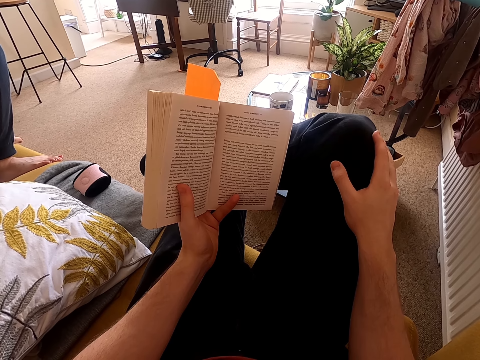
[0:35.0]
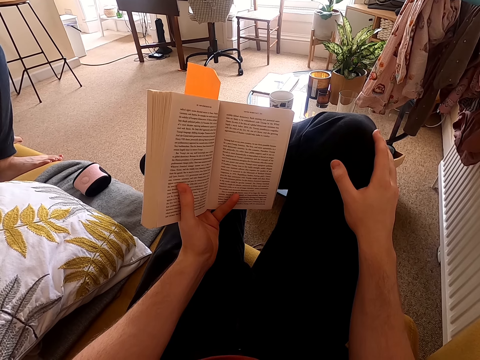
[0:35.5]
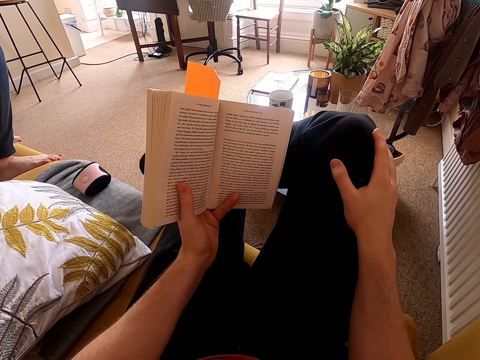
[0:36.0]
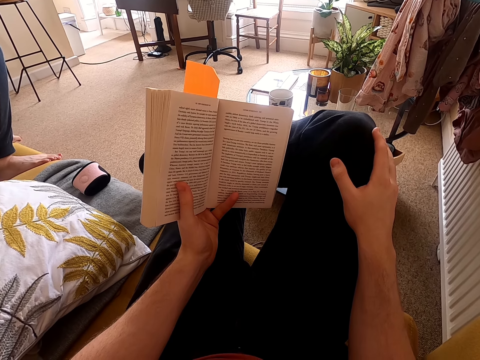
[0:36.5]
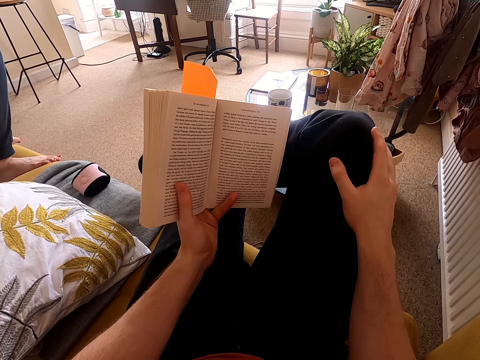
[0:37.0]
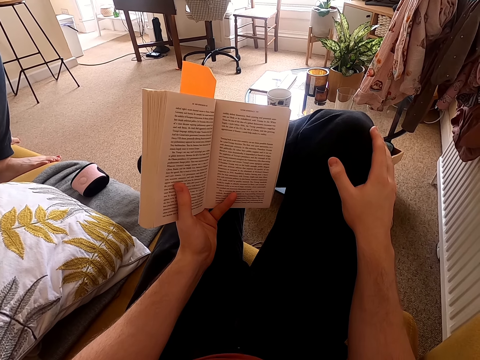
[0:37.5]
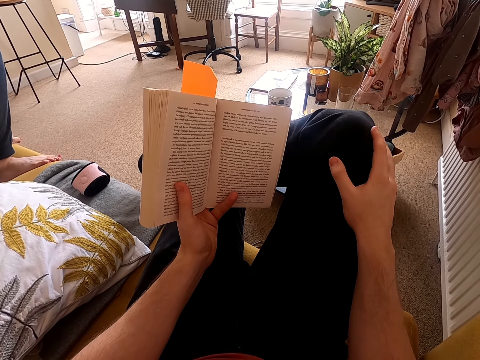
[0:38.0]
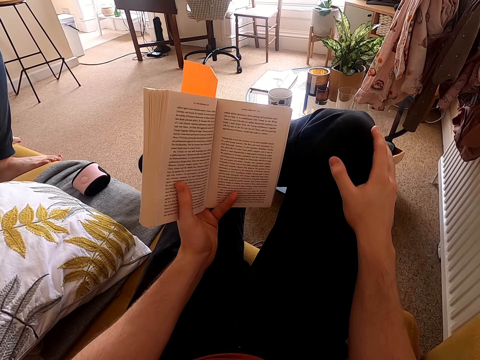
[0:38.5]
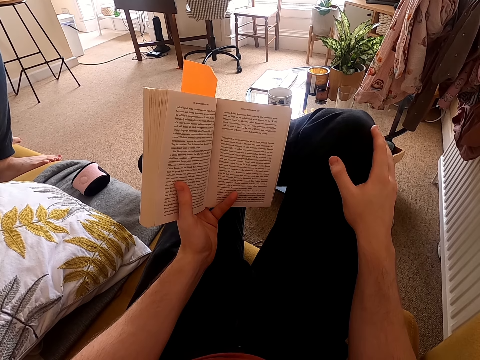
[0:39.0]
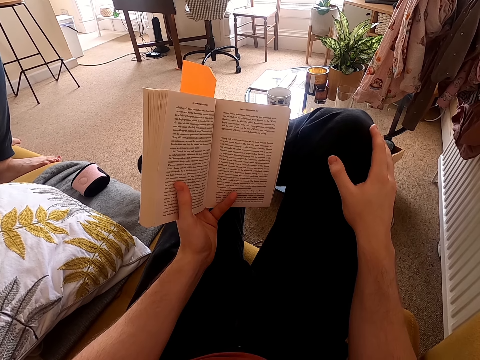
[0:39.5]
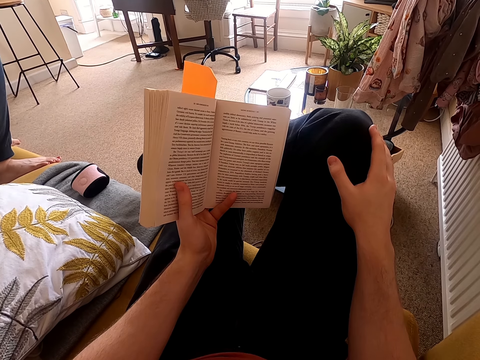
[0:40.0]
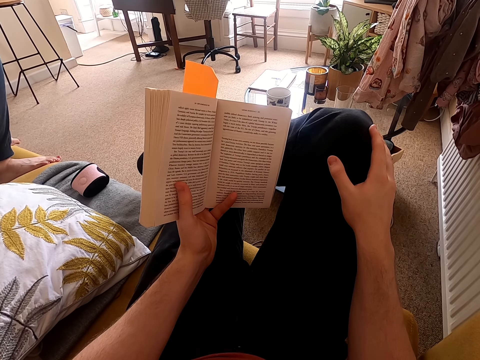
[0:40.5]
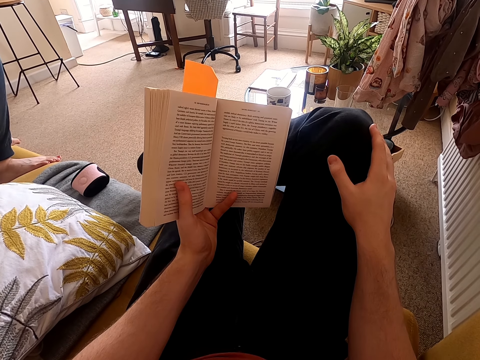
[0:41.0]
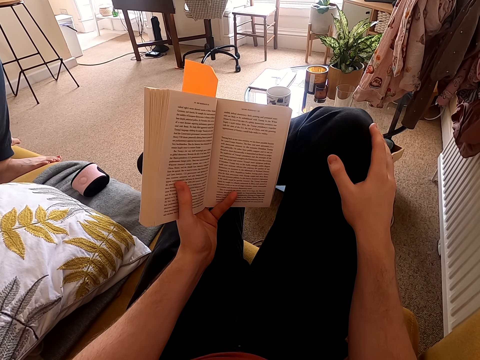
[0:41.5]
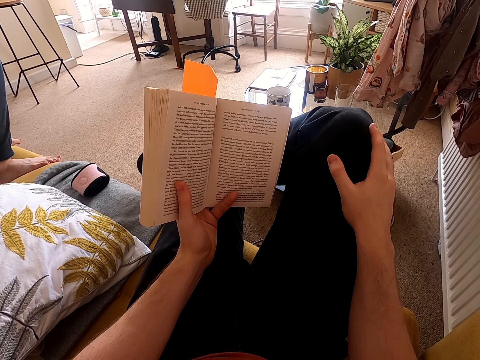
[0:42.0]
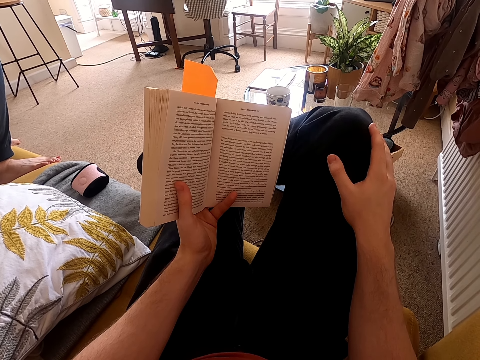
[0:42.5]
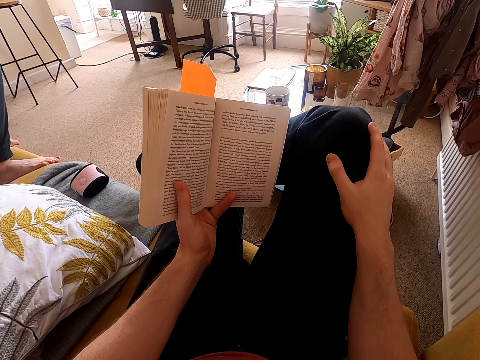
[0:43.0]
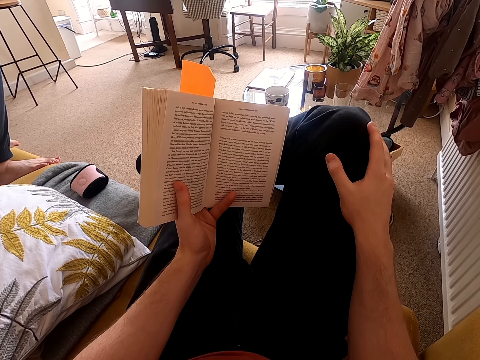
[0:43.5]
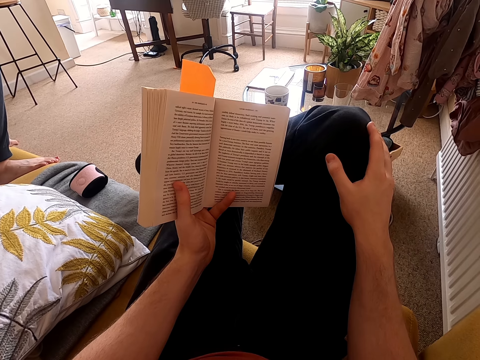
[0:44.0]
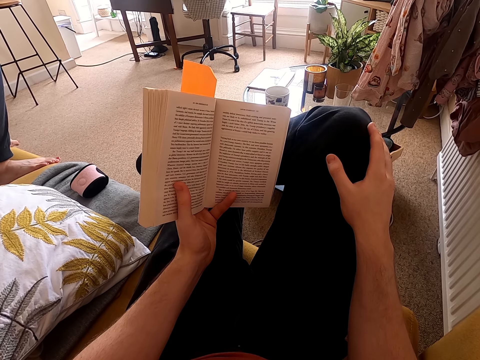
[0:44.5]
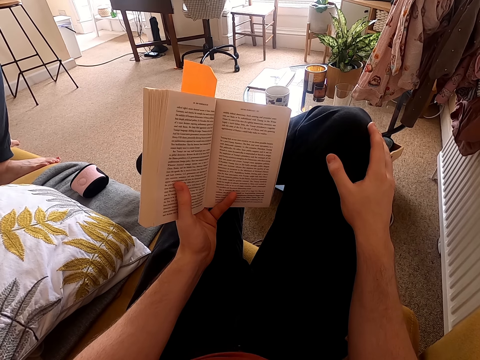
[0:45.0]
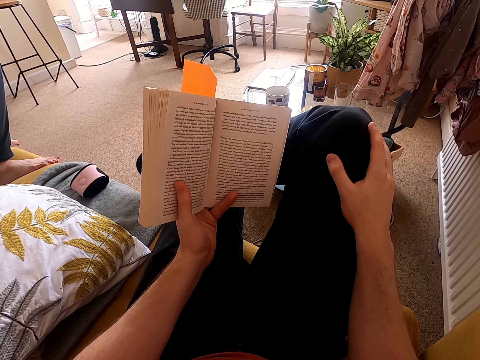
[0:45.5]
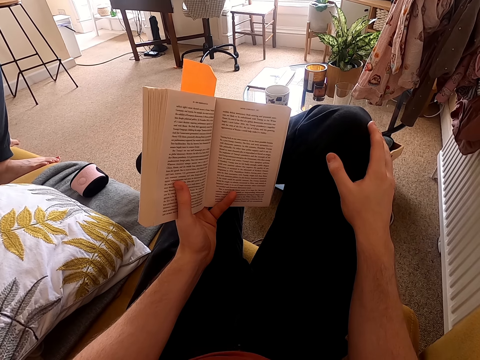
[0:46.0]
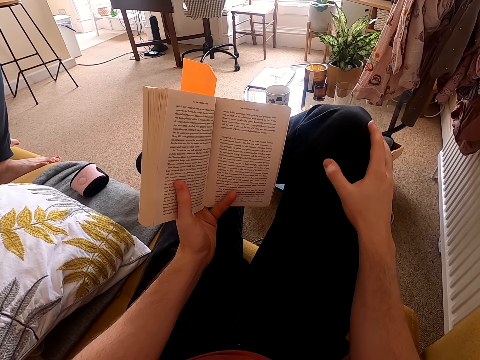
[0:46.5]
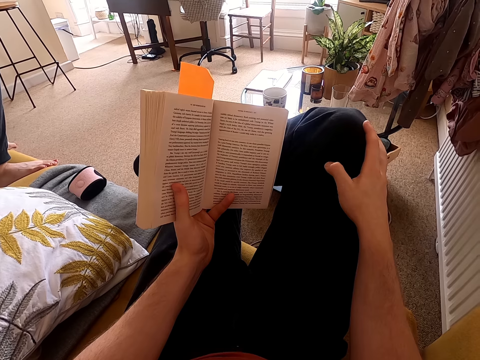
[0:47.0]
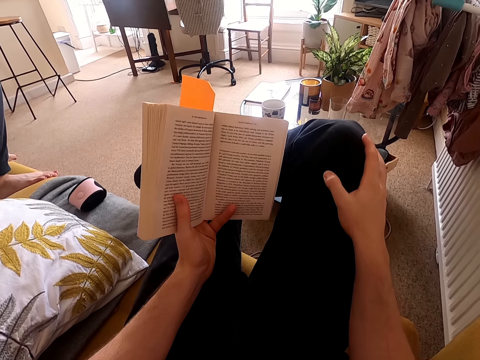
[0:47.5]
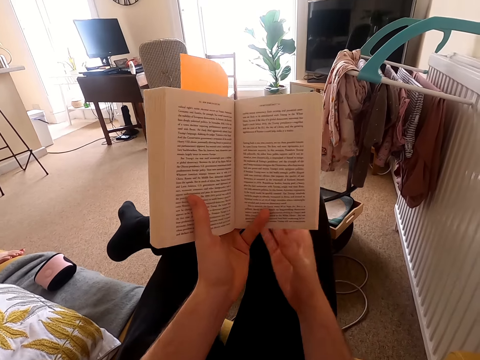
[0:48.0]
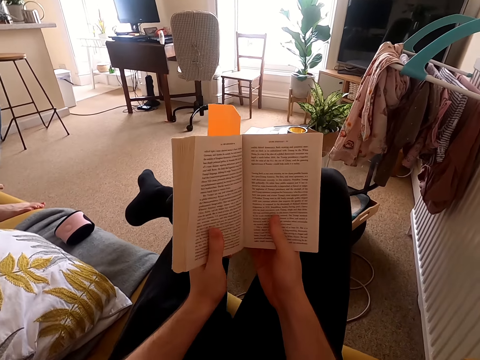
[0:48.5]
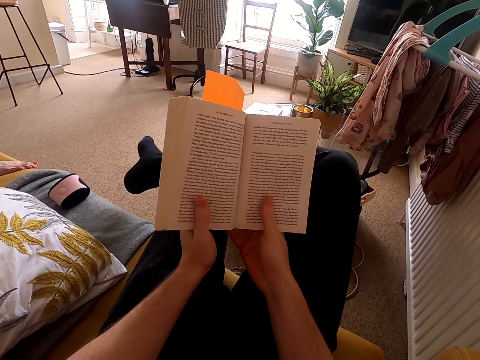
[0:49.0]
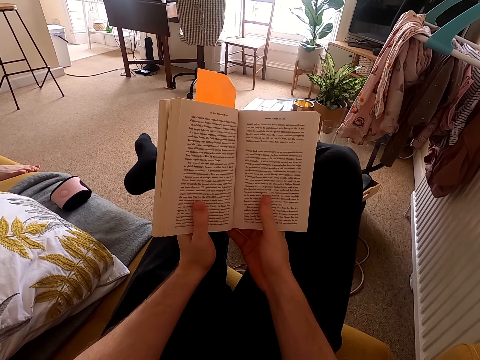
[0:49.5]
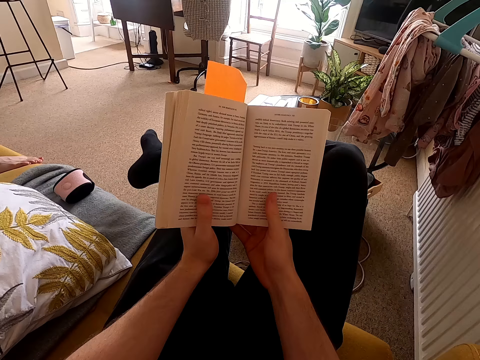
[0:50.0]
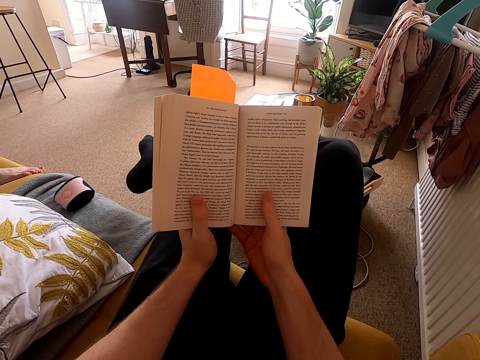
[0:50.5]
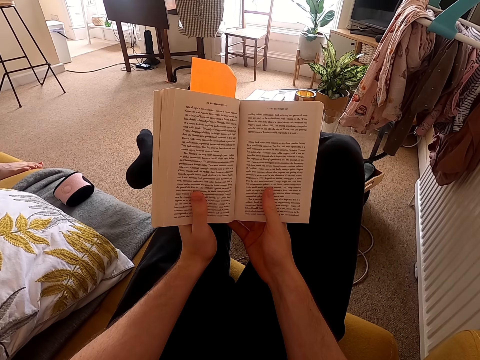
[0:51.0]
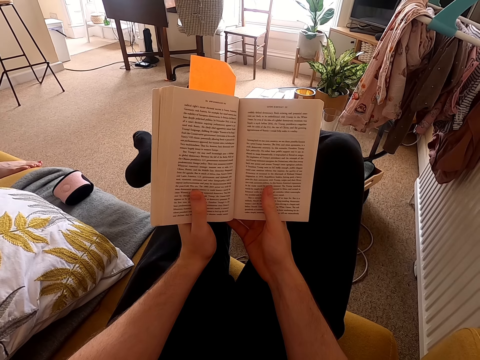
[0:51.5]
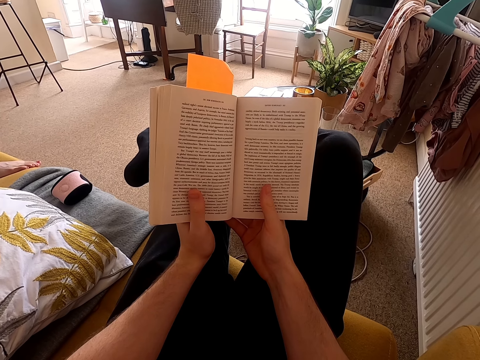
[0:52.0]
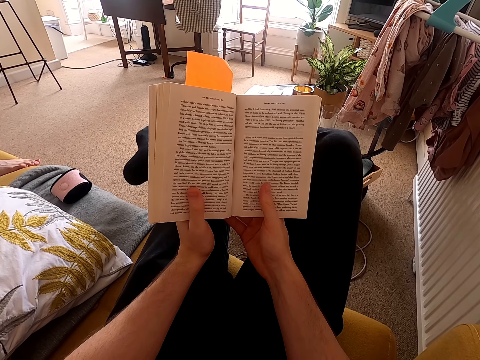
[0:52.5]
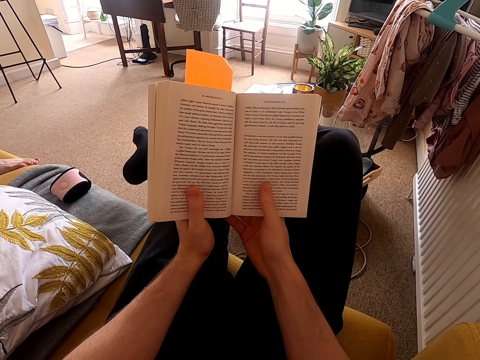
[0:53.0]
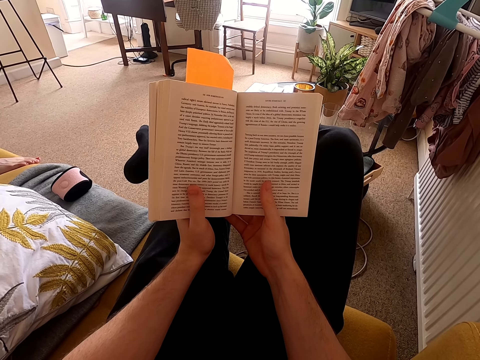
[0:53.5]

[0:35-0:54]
The camera wearer holds the book with his left hand. He moves his hand on his lap. He lifts up the book, moves his right thumb. He adjusts the book on his lap. He reads the book.

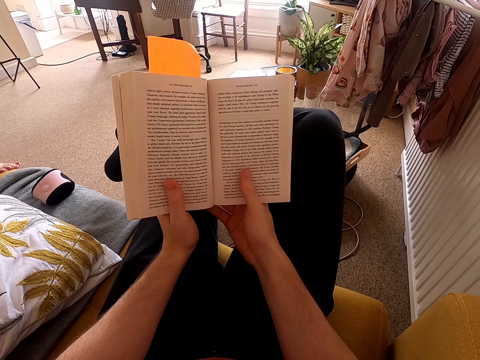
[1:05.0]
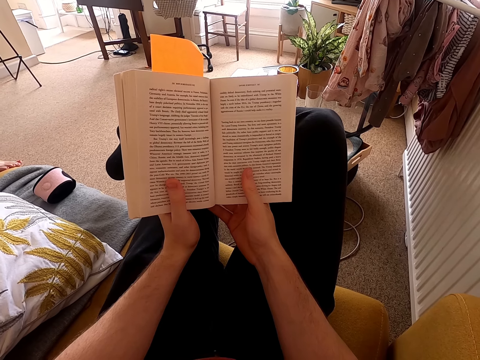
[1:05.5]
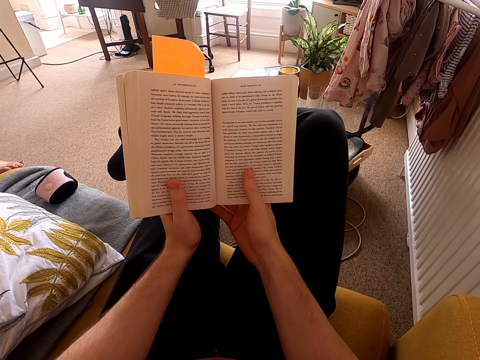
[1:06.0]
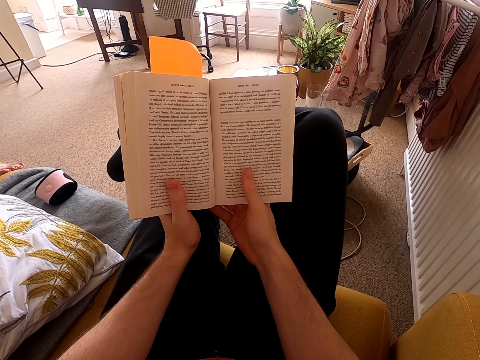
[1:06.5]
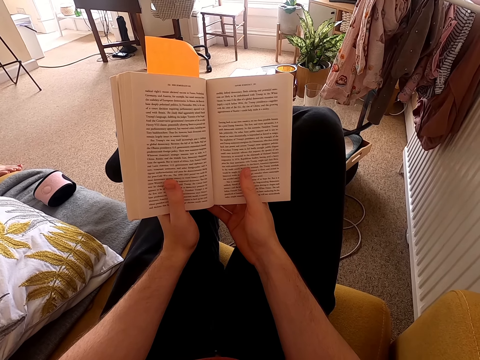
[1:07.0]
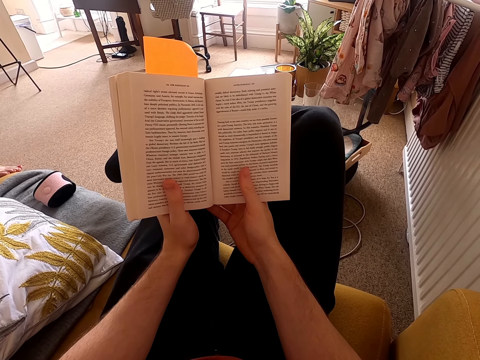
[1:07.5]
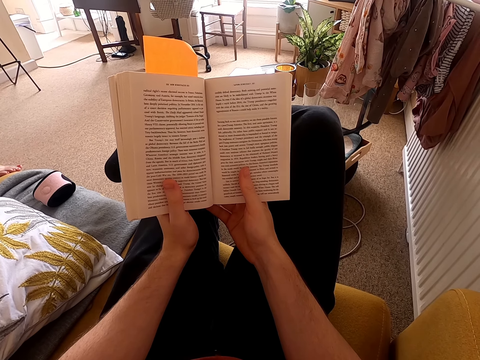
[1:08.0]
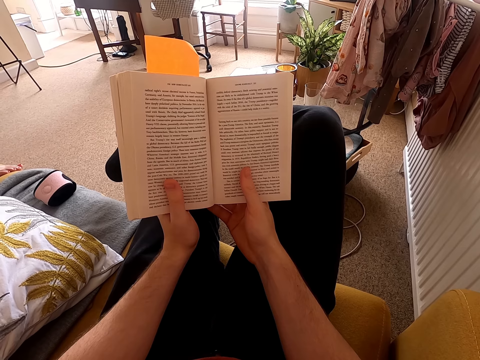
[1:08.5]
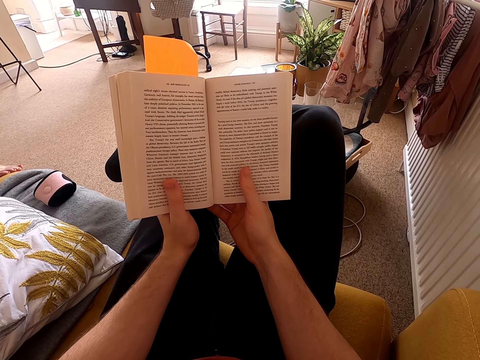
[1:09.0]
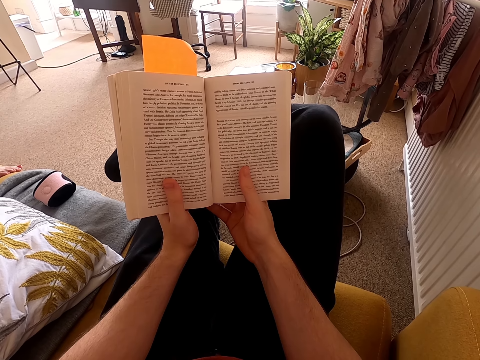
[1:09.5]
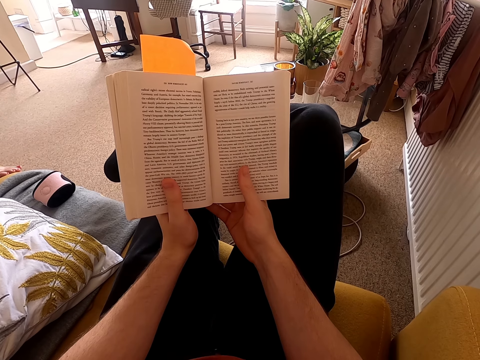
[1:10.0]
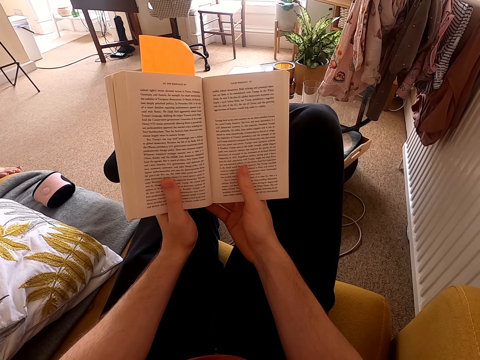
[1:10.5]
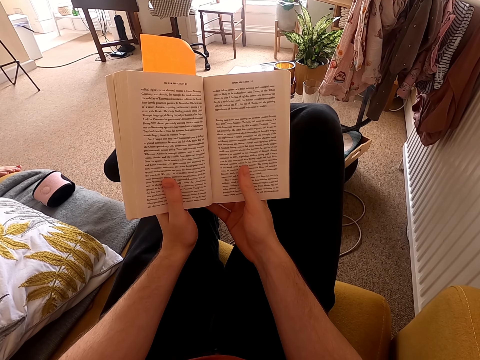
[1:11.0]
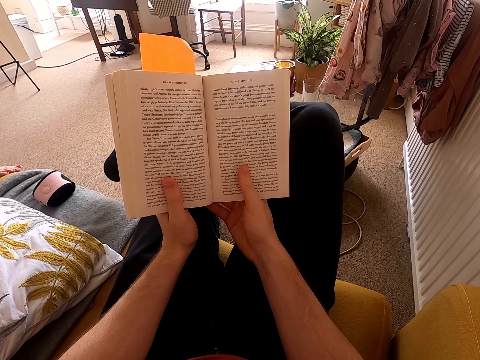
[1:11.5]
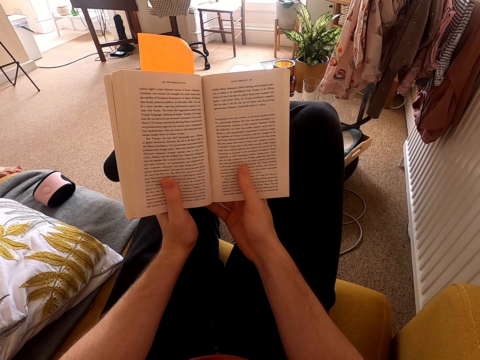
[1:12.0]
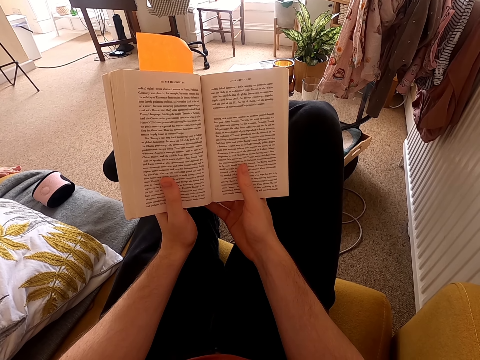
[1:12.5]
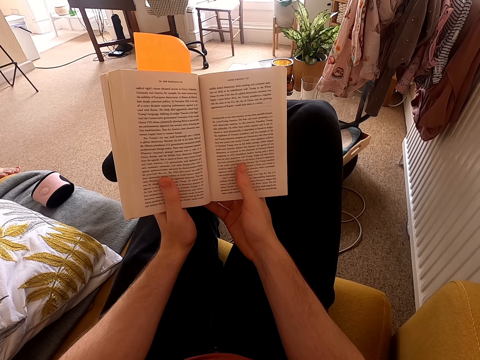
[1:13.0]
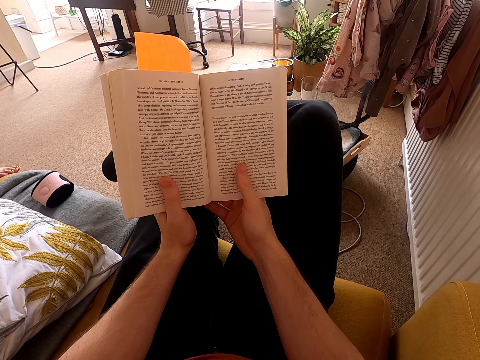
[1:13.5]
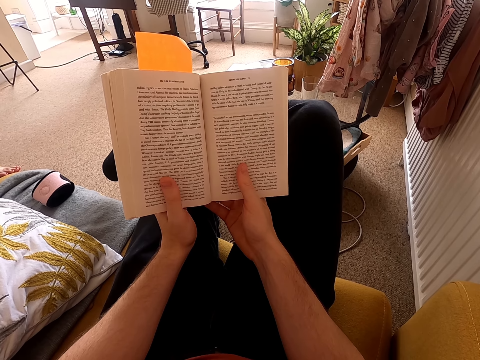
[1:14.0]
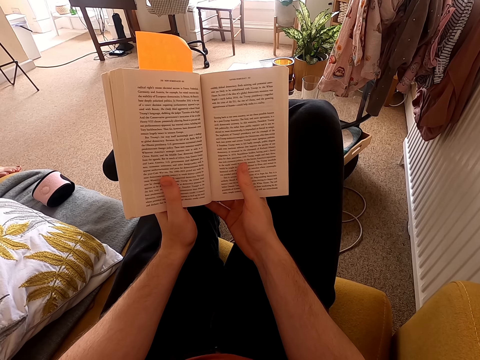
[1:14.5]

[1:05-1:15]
The camera wearer looks around a room. They read a book. A lady moves her feet on the couch.
